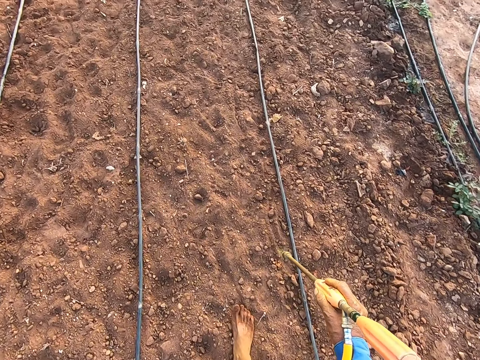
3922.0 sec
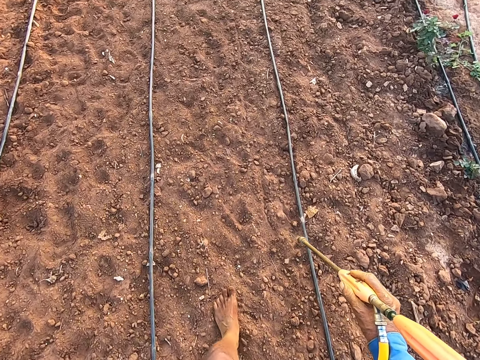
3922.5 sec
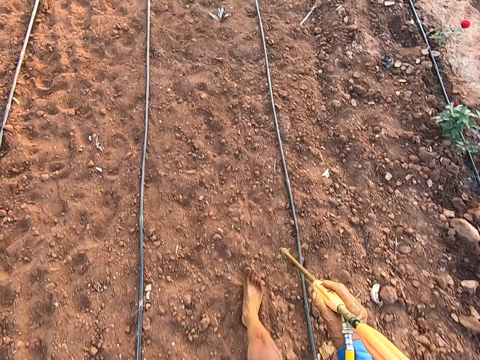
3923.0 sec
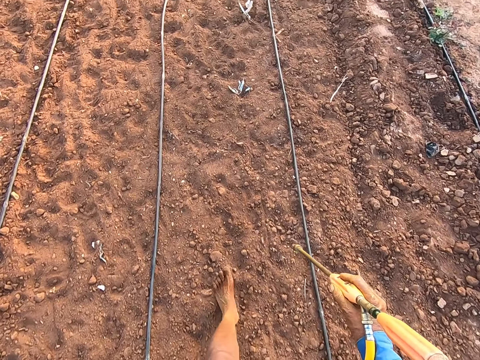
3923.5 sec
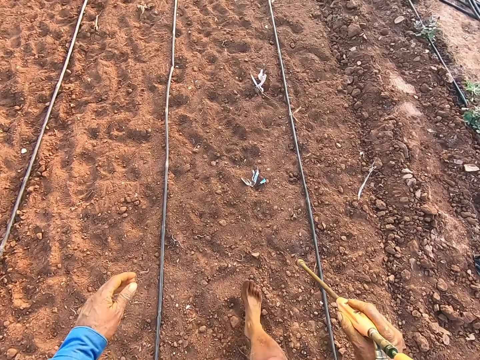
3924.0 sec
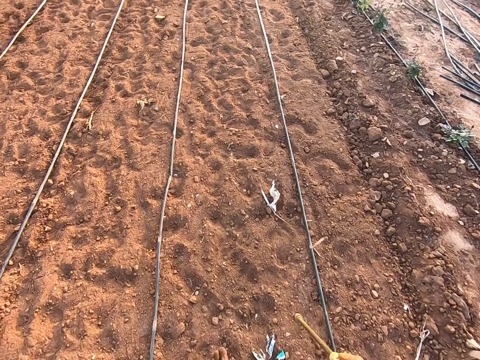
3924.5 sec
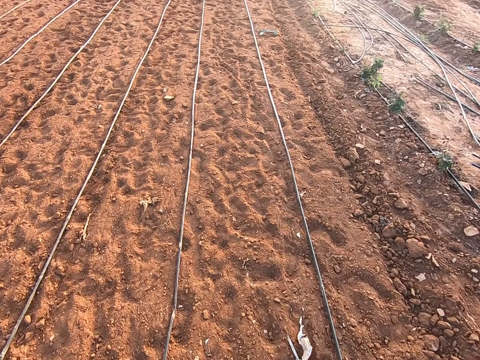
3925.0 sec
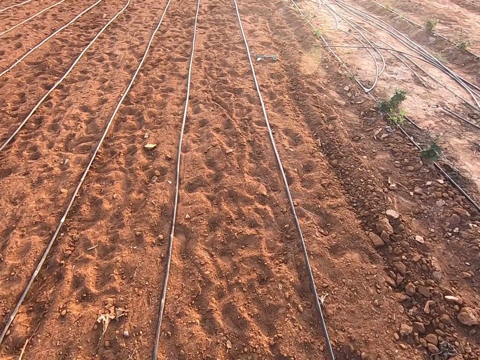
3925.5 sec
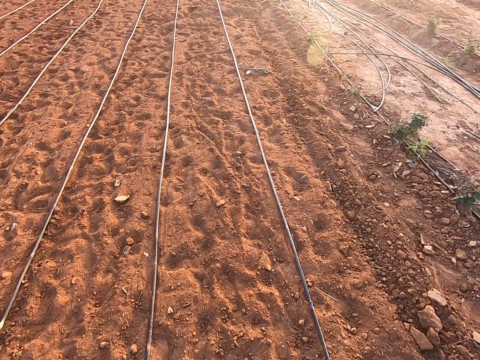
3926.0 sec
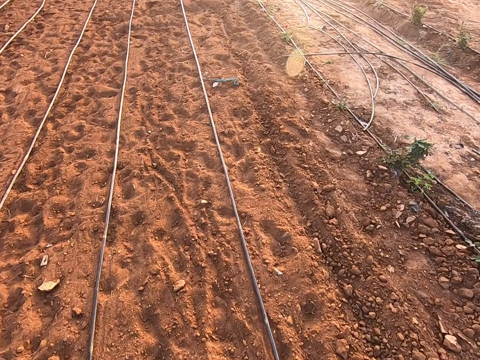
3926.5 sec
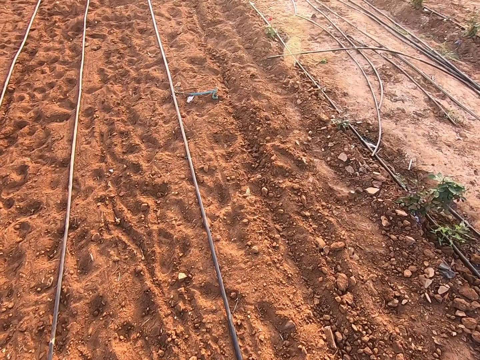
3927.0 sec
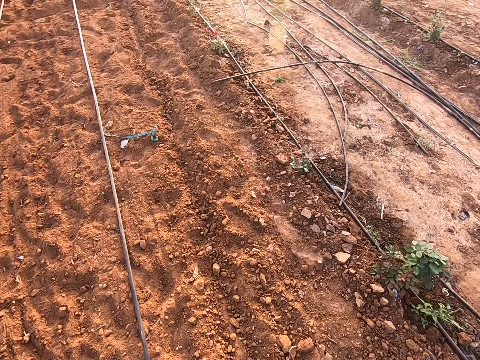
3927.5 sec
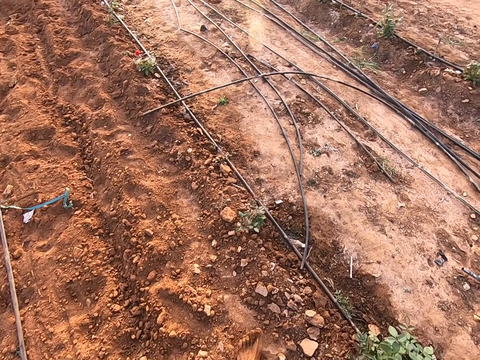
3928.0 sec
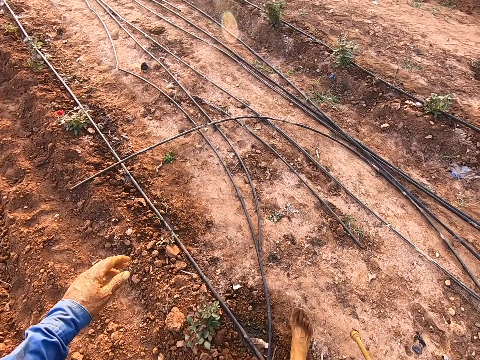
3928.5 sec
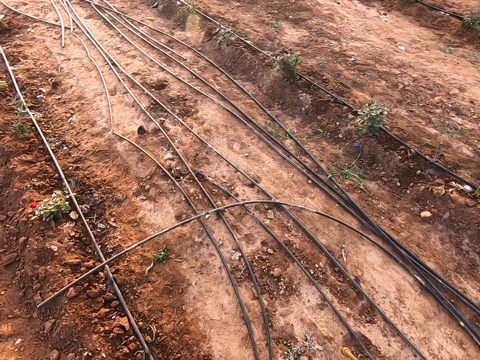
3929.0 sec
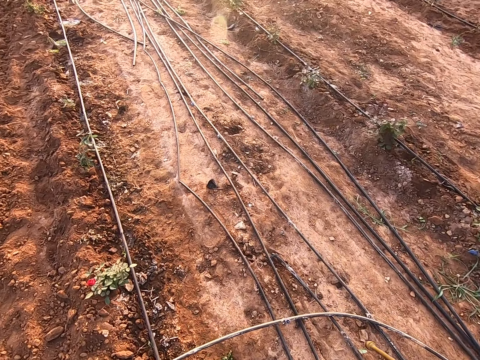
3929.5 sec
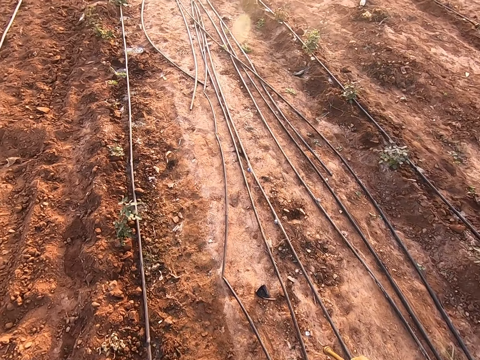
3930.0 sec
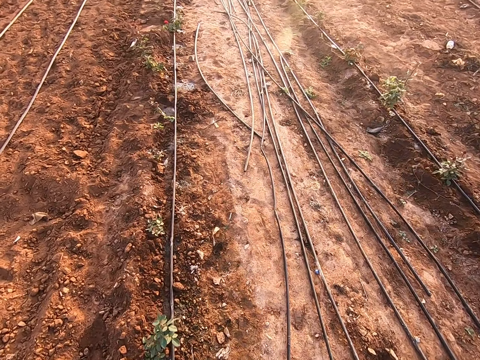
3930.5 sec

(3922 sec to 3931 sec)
The camera wearer switches off the power sprayer. They walk on the farm.

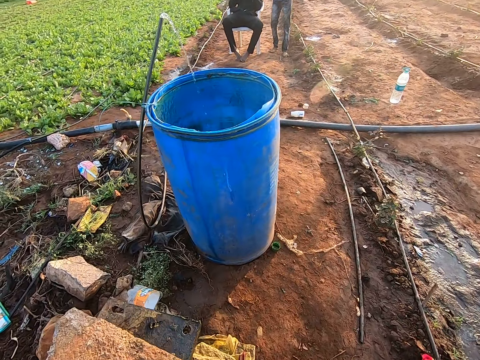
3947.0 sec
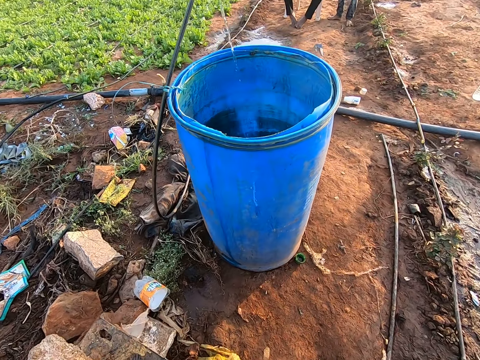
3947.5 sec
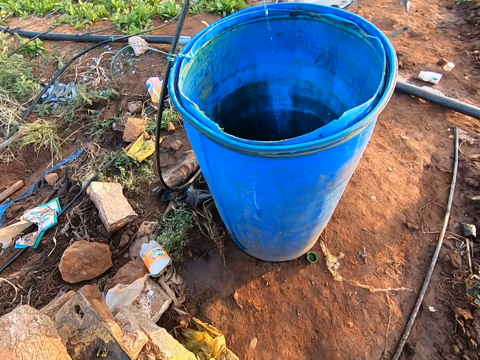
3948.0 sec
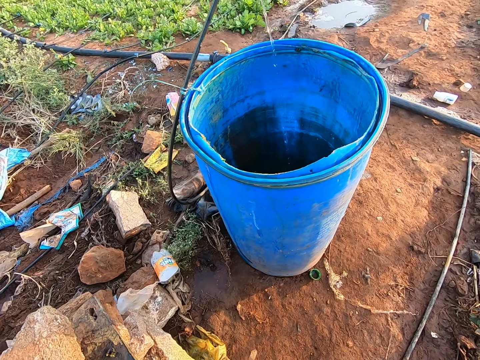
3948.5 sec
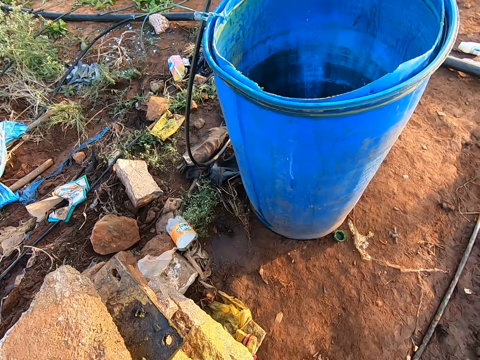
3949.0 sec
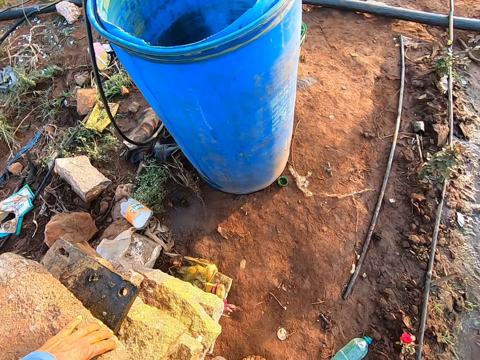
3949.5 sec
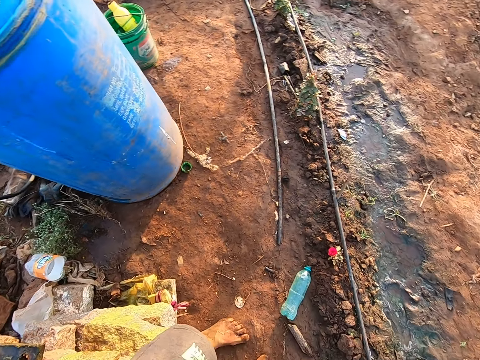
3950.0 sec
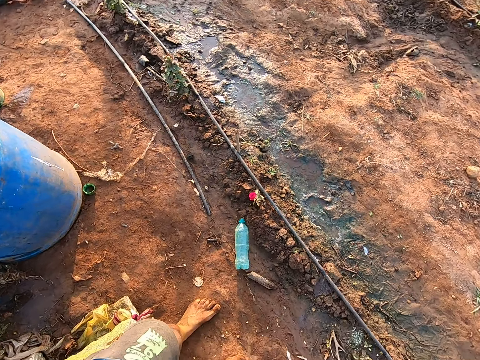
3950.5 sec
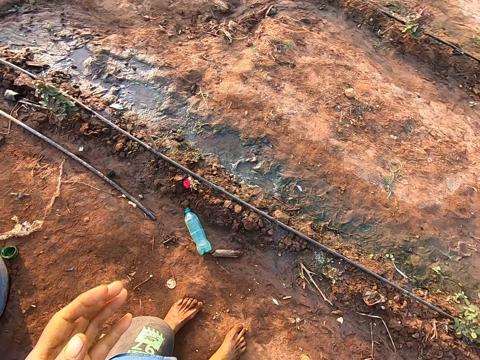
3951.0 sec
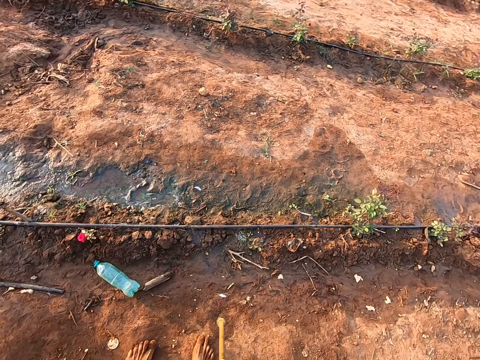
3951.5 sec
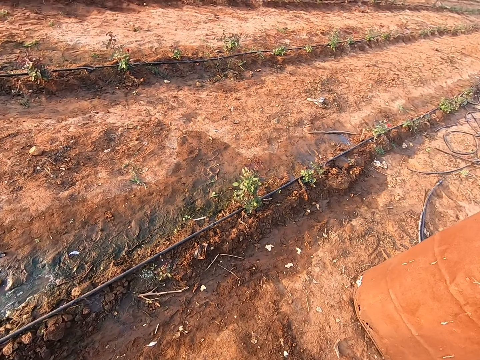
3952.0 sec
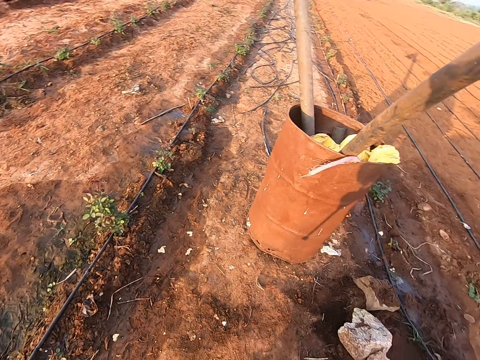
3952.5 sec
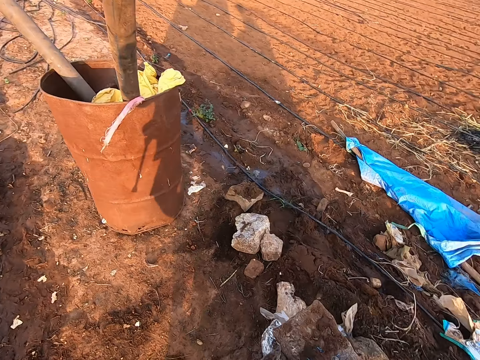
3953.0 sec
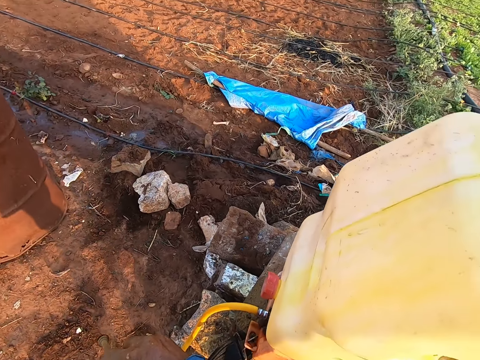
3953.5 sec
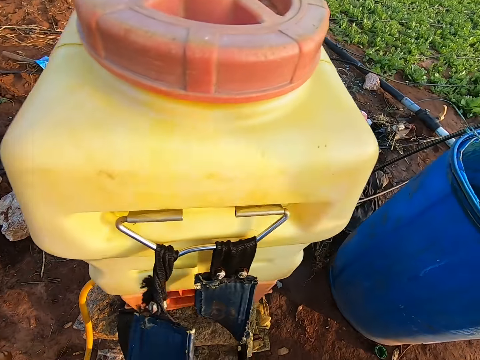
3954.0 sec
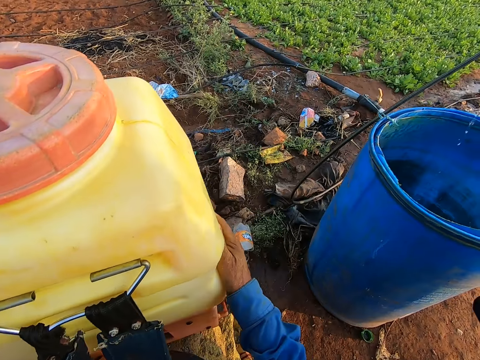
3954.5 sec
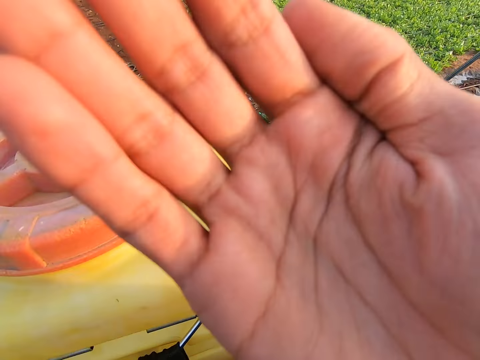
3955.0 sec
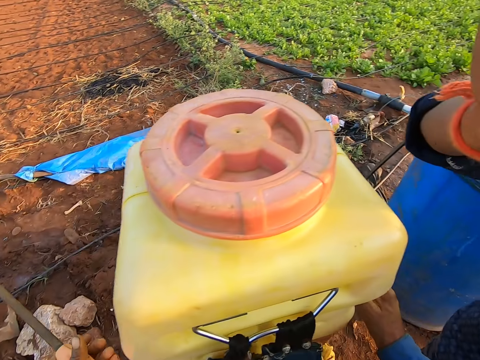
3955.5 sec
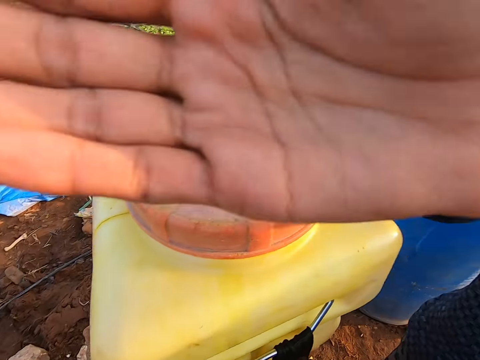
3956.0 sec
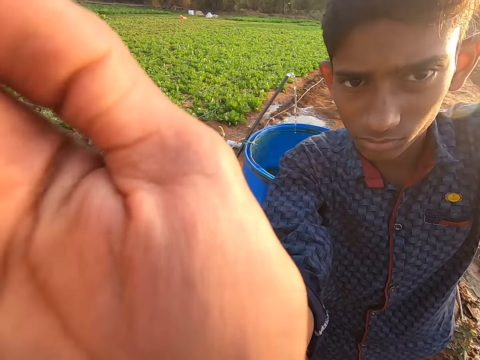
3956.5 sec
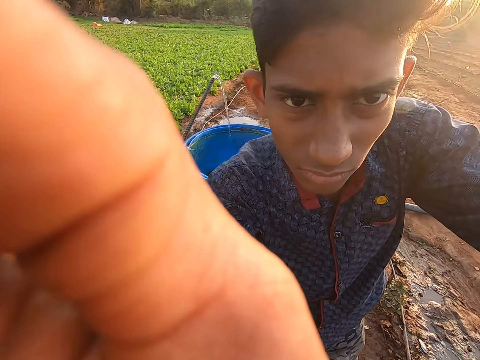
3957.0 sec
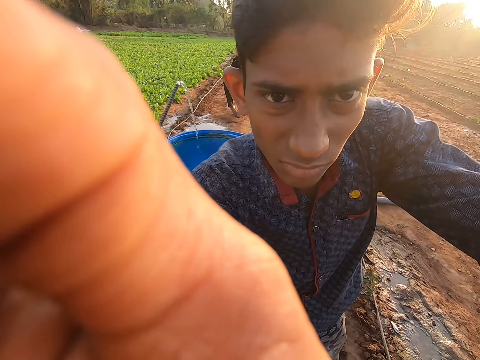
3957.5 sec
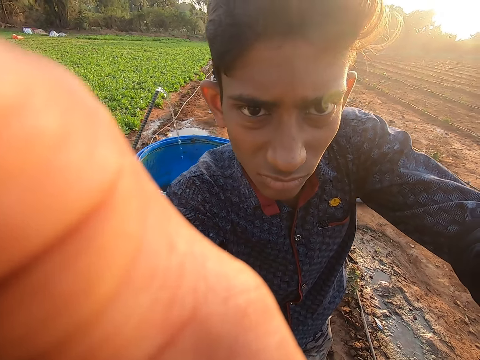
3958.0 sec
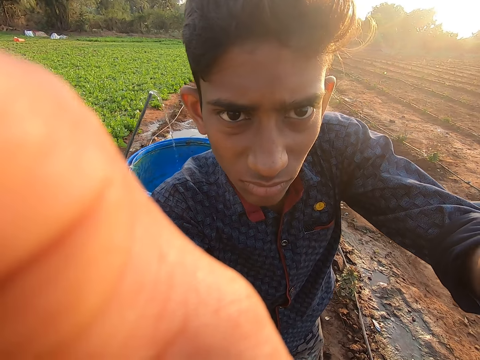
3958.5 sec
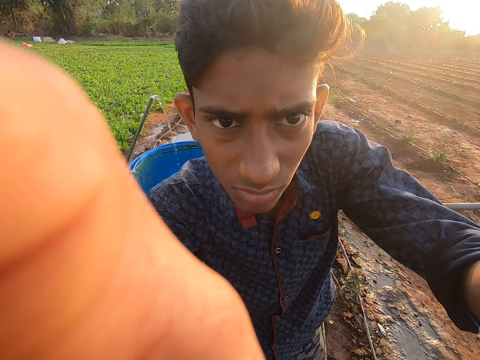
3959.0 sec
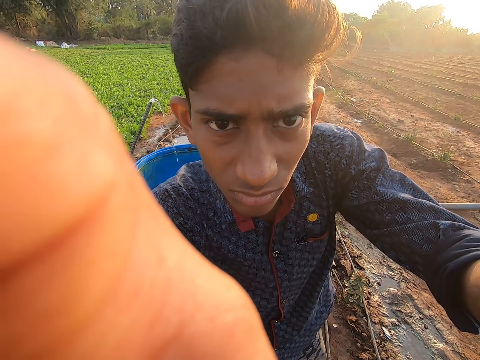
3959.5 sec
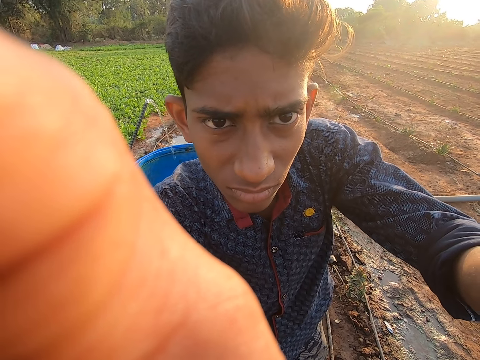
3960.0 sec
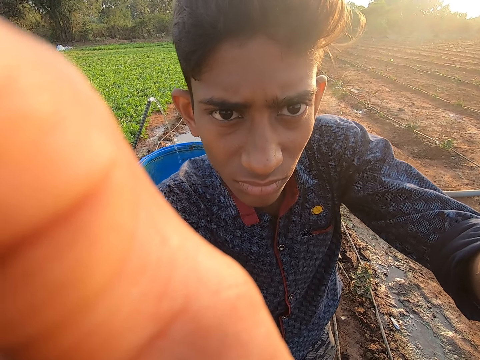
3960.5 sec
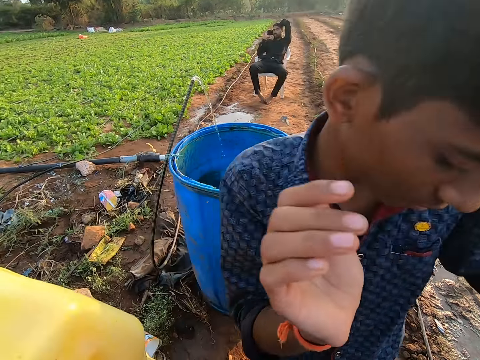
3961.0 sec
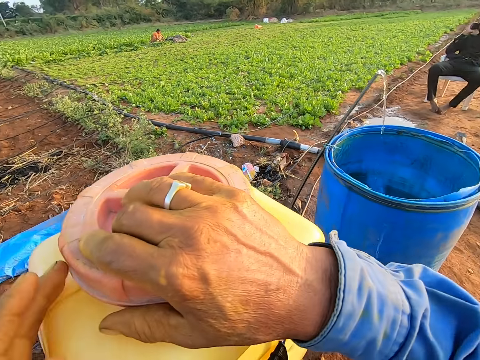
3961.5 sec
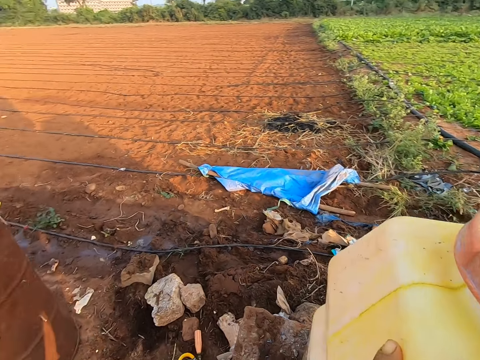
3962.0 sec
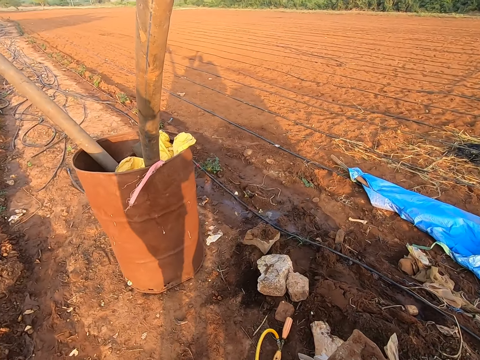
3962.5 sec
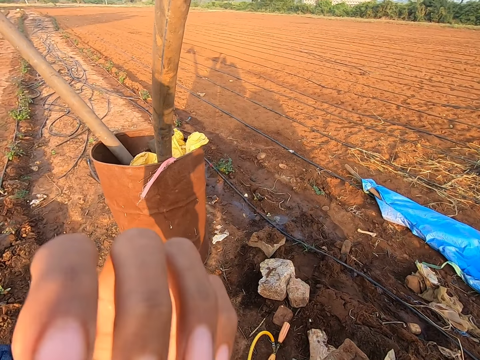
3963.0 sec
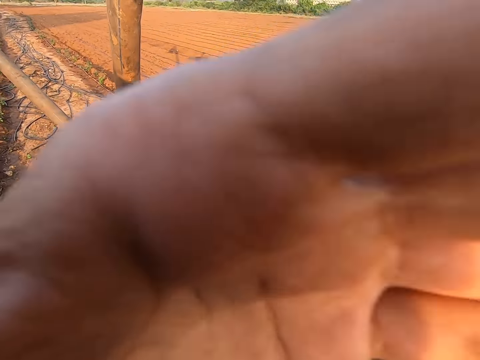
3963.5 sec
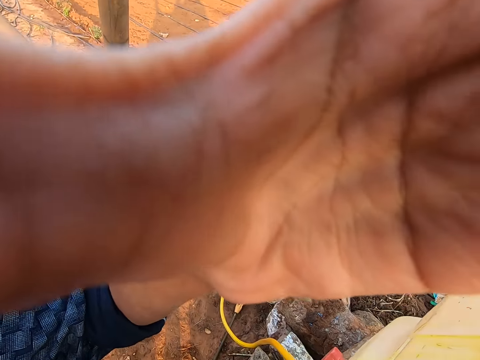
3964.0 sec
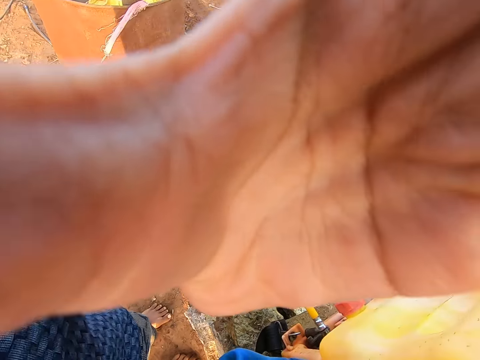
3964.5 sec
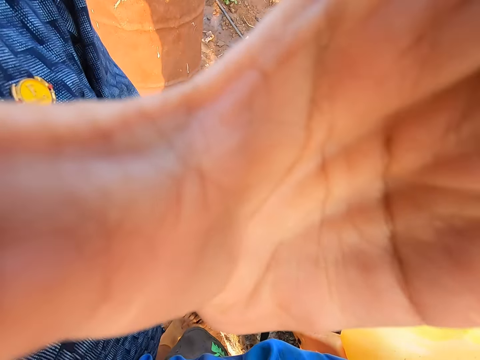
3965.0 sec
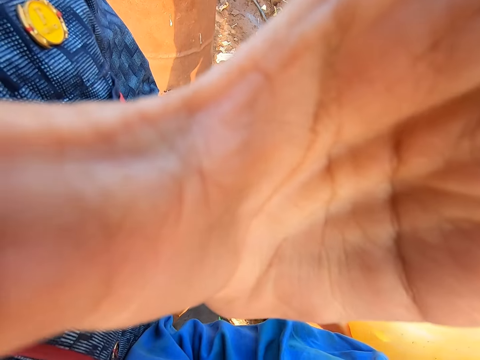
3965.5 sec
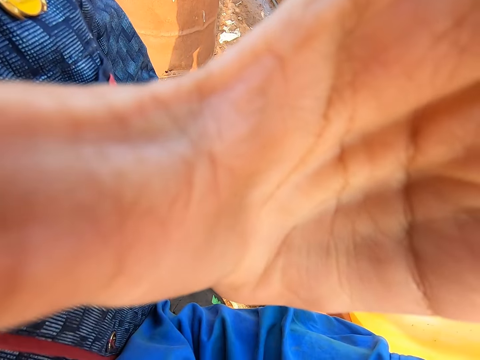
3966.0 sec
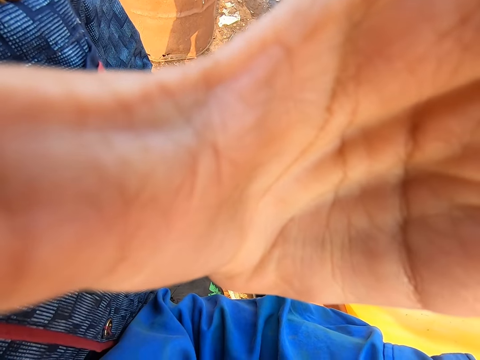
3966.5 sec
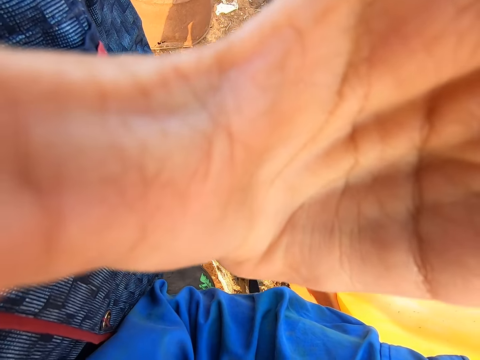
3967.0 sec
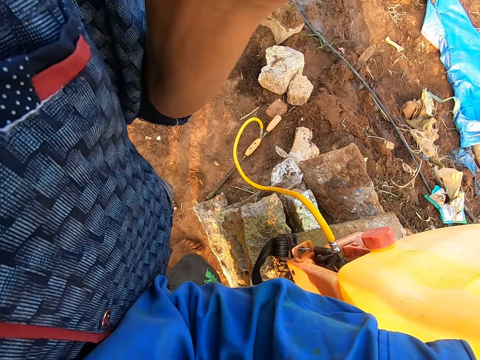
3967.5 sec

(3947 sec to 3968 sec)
The camera wearer places the knapsack on some stones with both hands. A boy touches the face of the camera wearer with both hands. The boy removes the camera wearer's camera. The camera wearer touches his face with his left hand.
